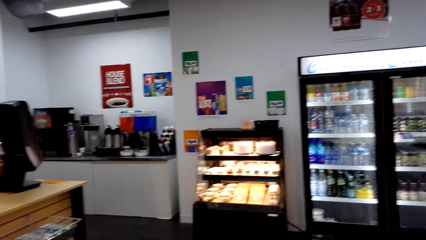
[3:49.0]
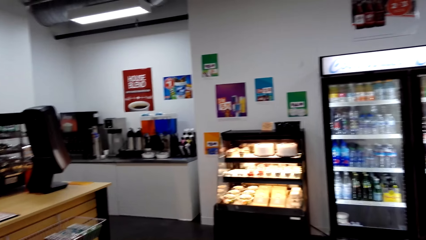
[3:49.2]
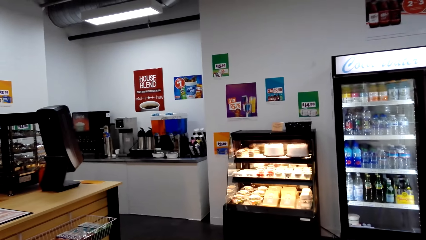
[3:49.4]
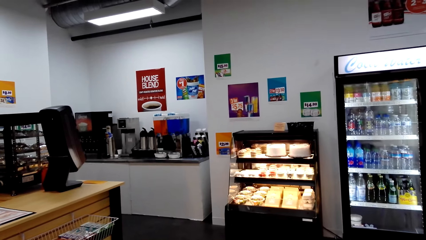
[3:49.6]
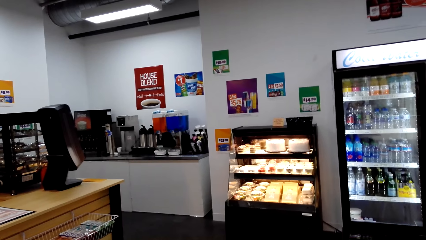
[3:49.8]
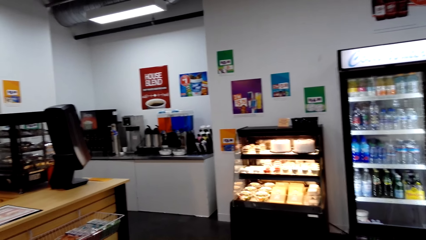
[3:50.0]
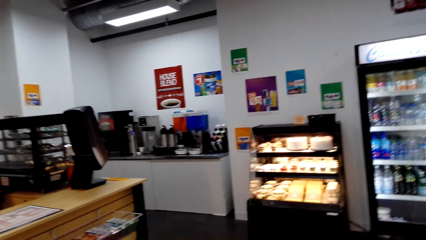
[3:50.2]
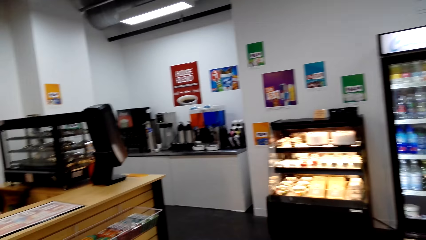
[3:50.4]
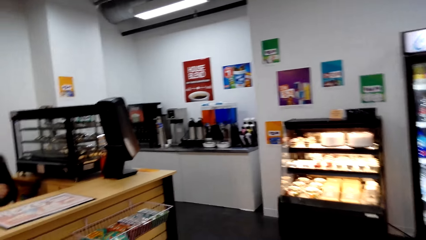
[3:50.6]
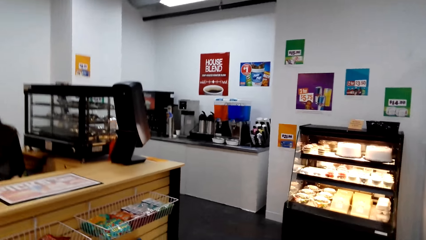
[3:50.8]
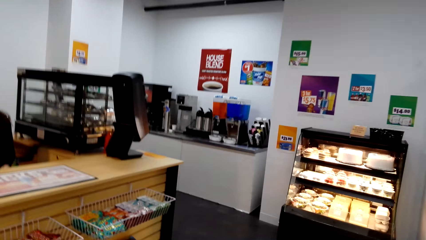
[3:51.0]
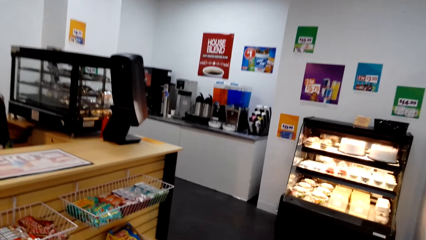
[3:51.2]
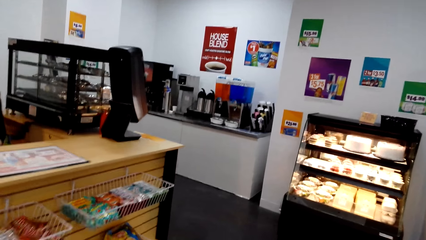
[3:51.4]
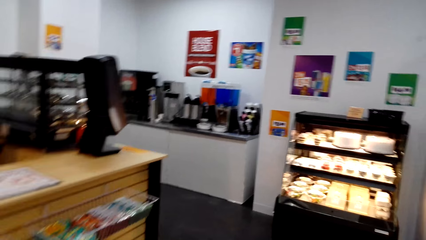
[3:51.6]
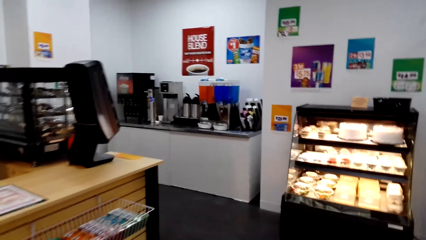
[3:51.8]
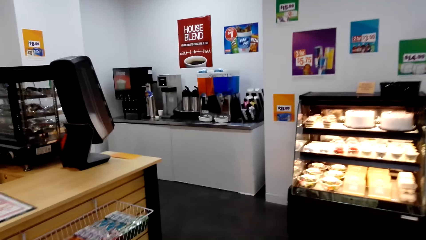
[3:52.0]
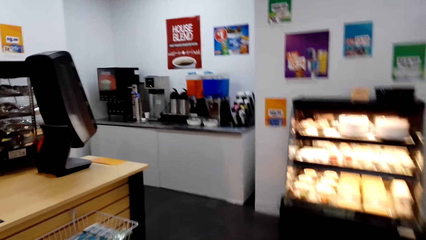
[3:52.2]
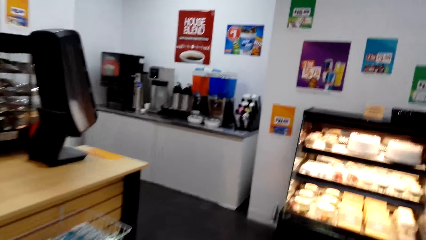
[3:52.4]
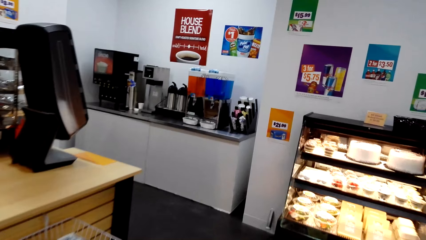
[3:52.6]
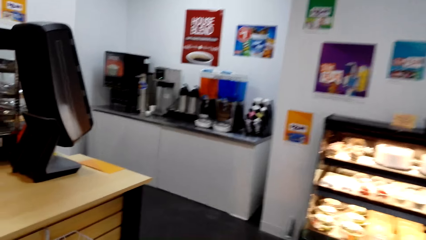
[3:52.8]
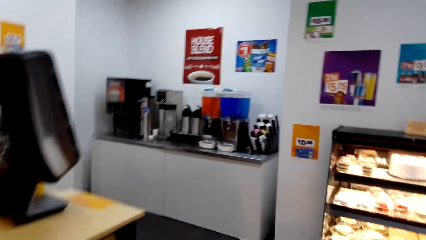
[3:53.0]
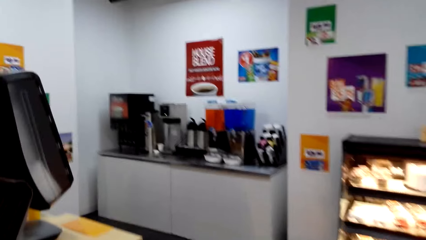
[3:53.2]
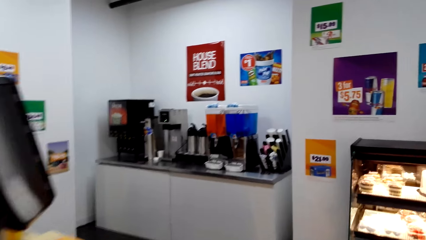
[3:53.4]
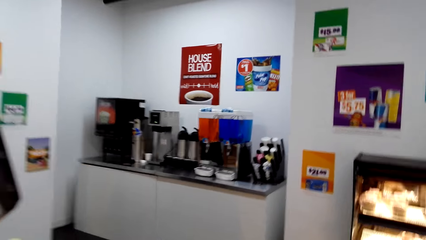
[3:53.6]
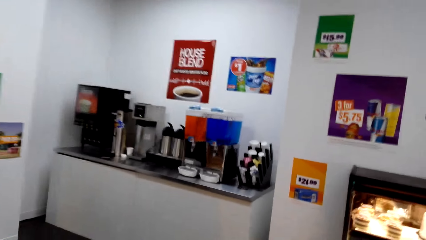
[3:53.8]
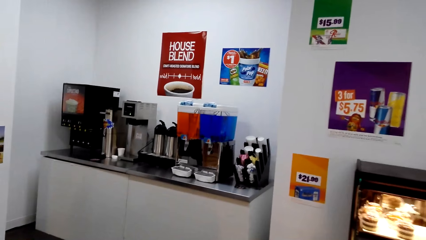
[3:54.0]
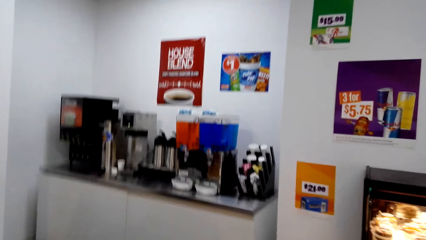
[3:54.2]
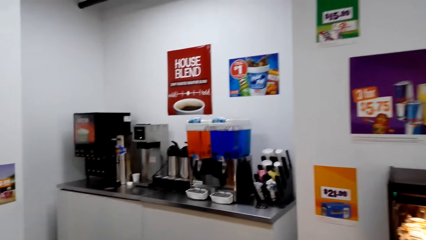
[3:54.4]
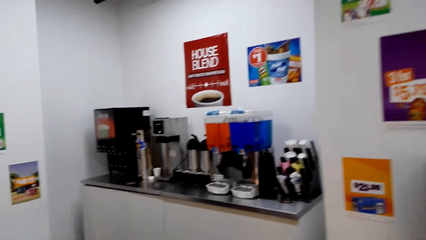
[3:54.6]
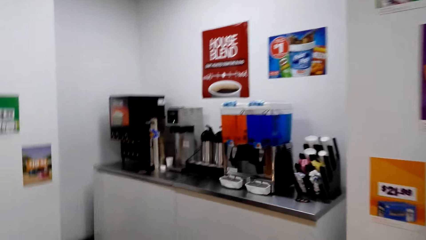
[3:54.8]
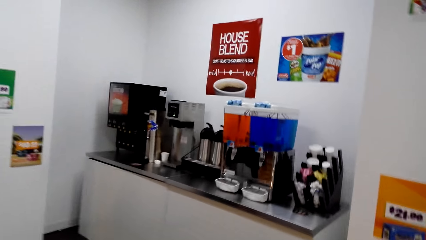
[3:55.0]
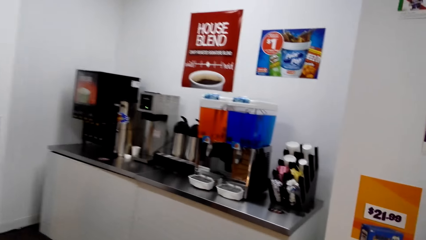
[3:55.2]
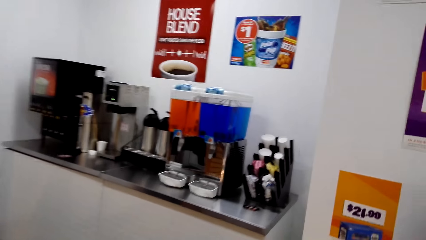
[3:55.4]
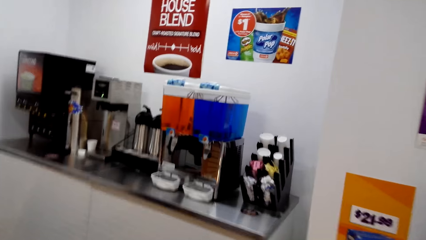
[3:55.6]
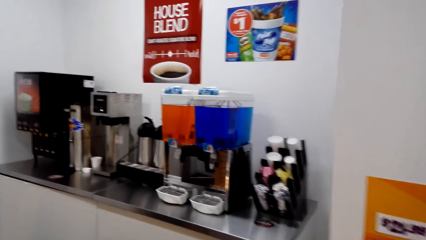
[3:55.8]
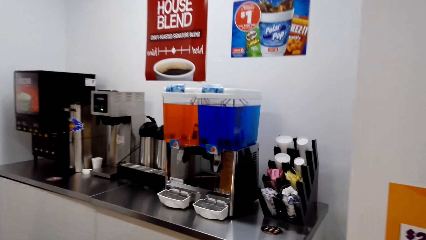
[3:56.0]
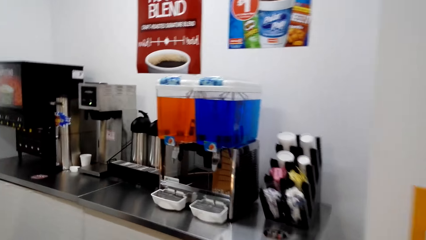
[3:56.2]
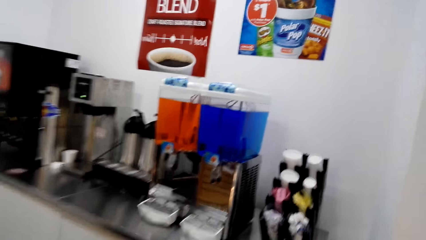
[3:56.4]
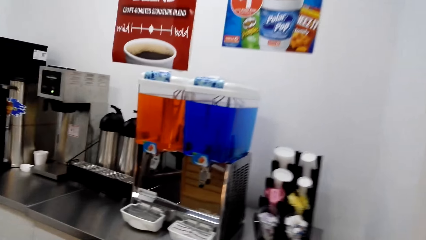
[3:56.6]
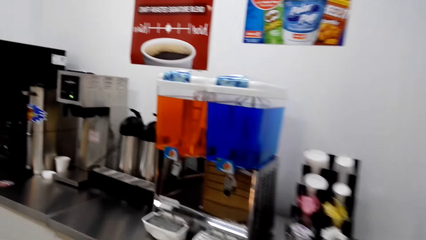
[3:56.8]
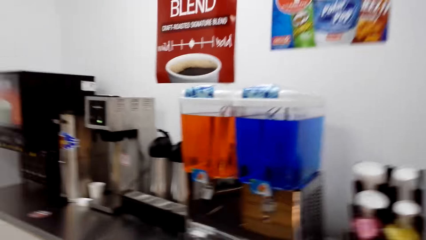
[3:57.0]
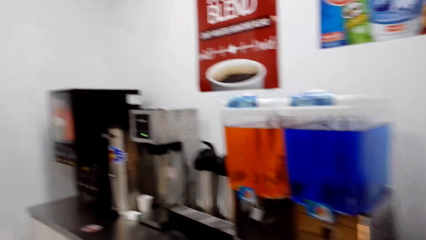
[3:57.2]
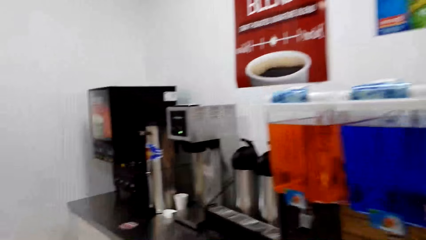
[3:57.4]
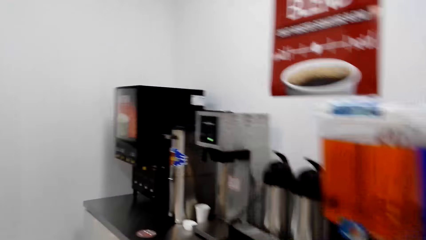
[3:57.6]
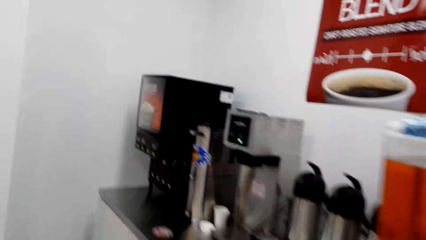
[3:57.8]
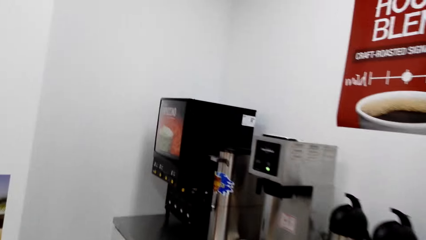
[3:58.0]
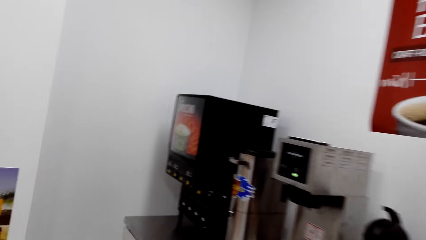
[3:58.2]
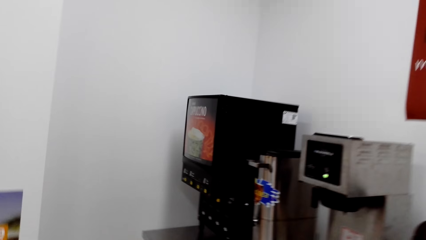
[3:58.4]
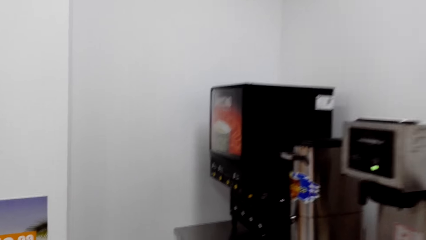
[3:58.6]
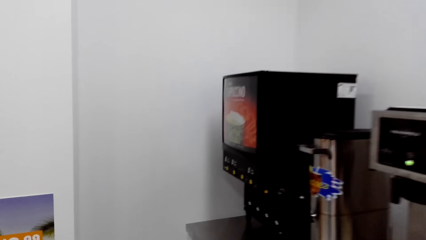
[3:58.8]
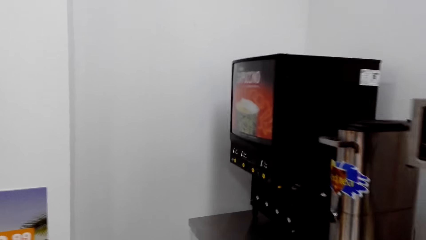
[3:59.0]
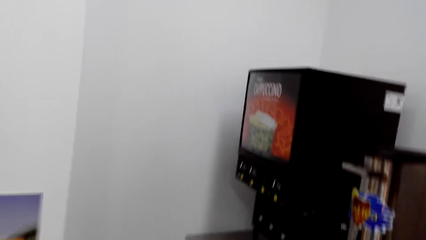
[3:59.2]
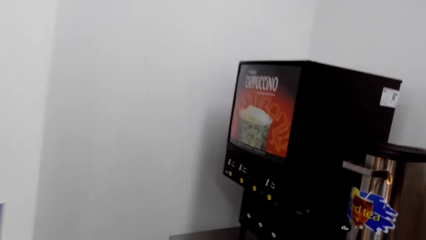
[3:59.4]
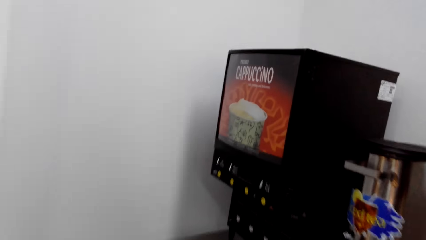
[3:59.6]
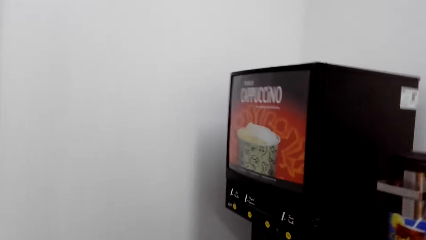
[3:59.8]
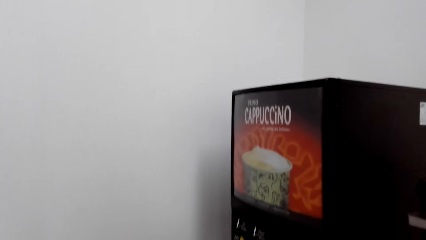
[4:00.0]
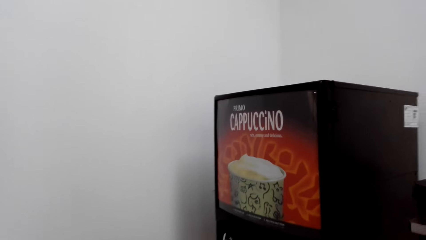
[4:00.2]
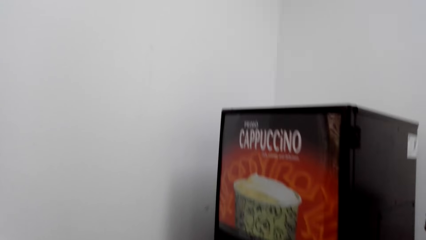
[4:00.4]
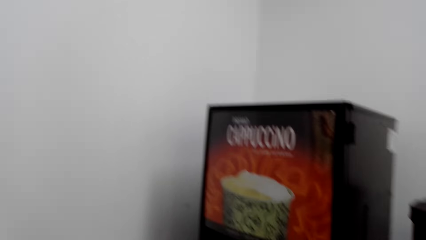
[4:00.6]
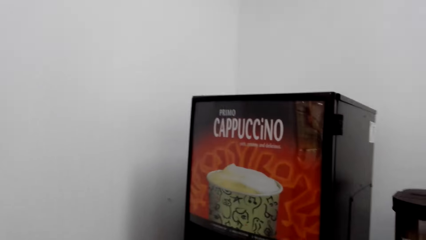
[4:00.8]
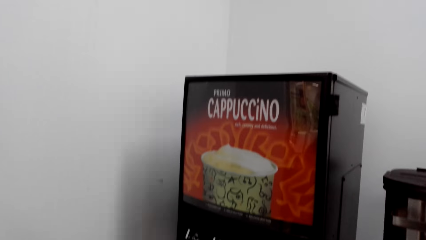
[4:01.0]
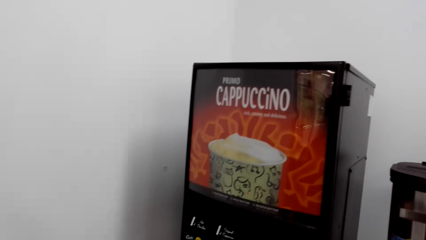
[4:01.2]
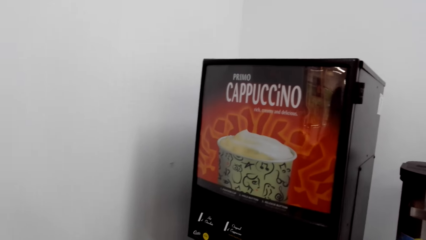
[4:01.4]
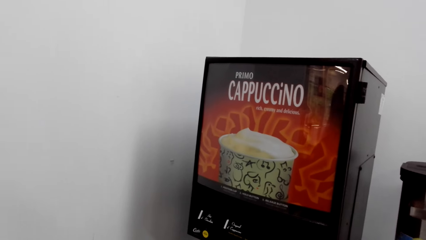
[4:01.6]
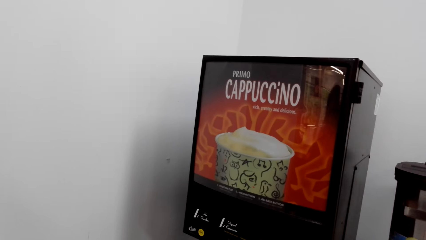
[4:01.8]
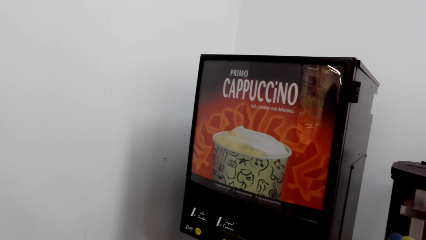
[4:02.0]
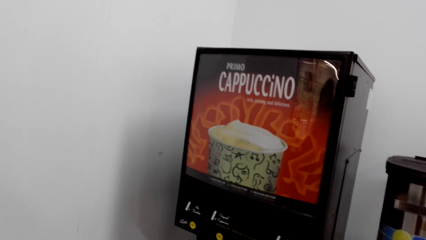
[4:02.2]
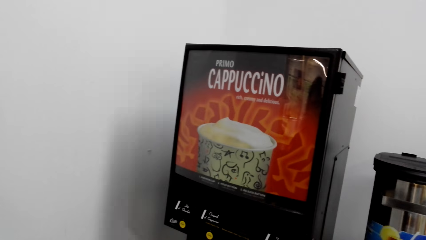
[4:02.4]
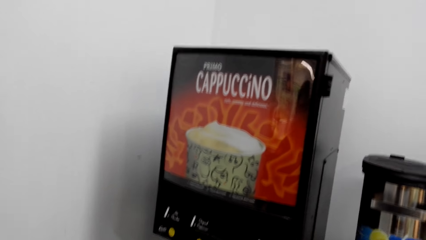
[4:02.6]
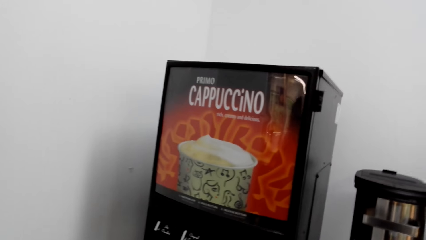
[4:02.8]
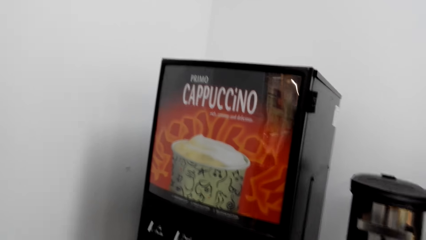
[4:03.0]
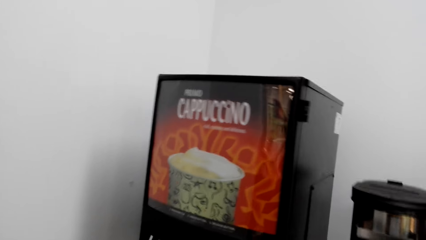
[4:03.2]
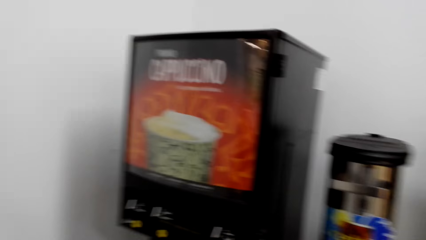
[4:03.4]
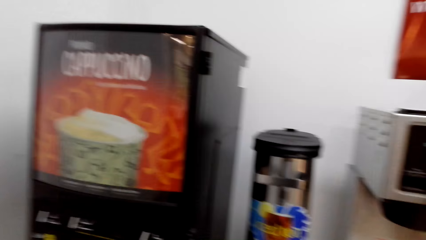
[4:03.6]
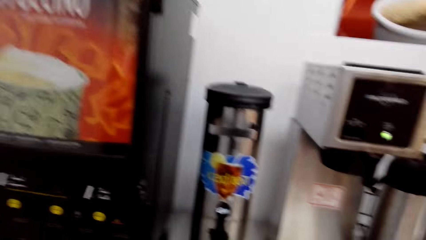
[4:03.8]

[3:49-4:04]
The camera wearer walks to the cappuccino machine. They talk to a man. They walk away from the cappuccino machine.
